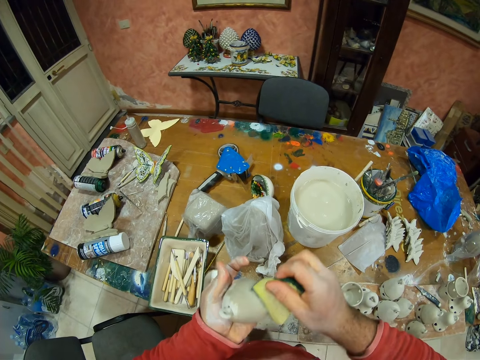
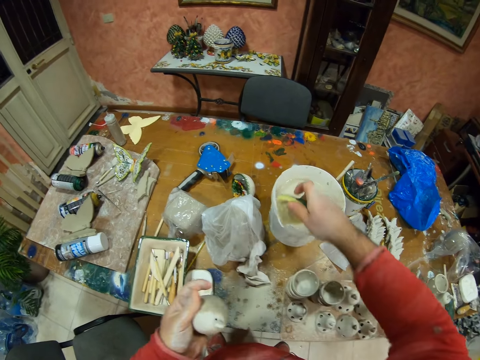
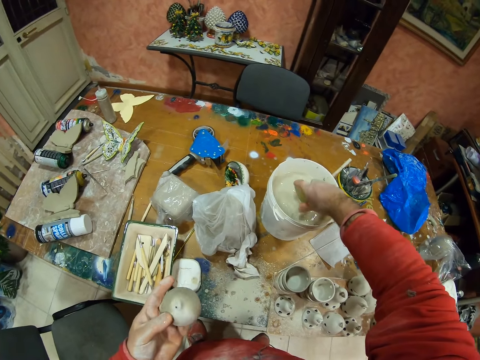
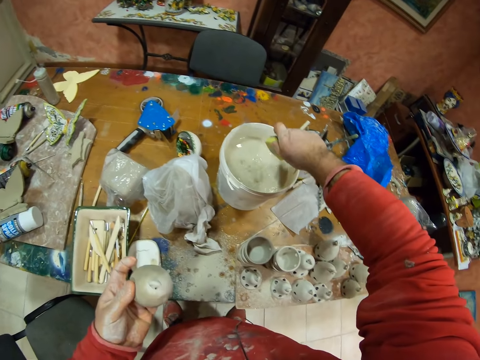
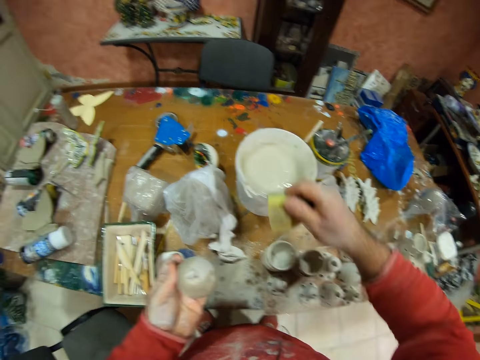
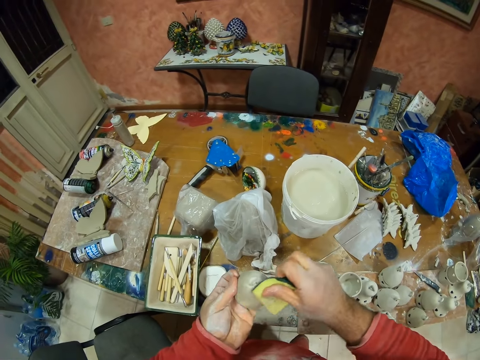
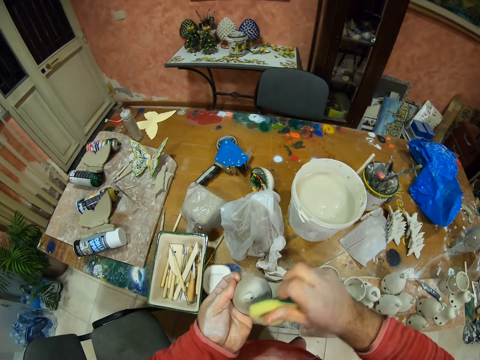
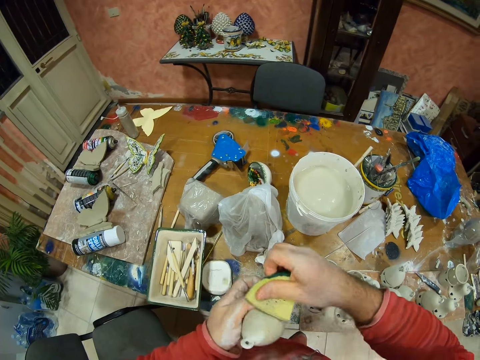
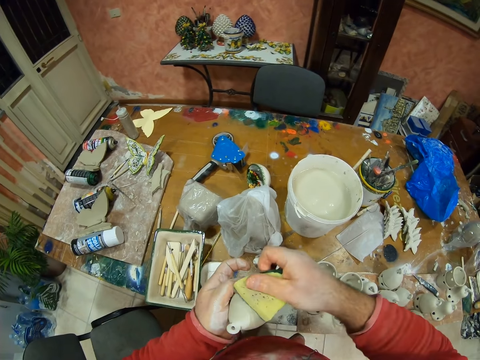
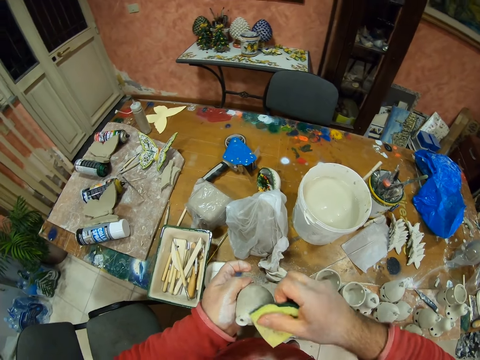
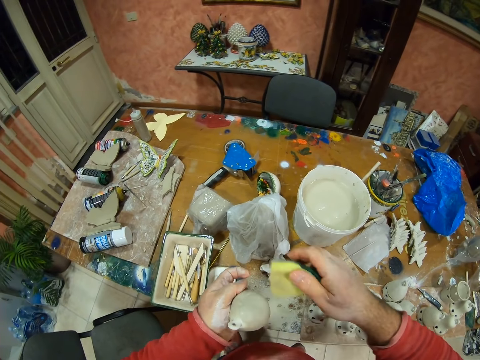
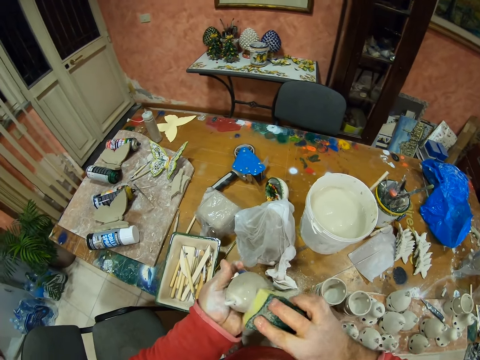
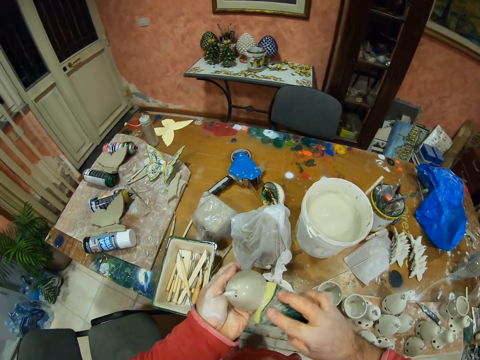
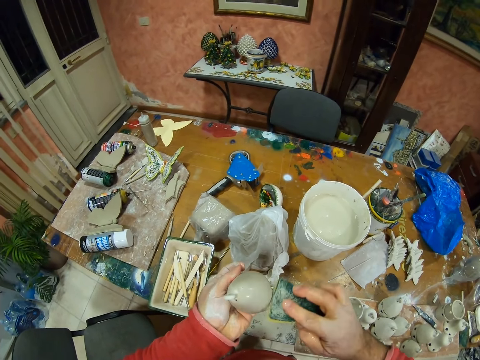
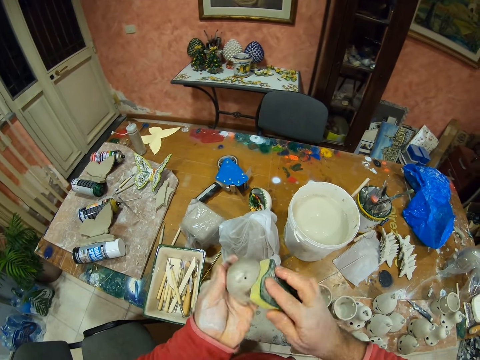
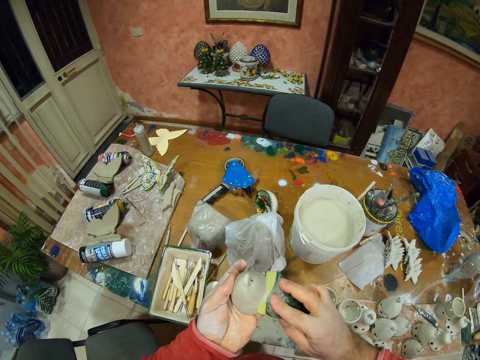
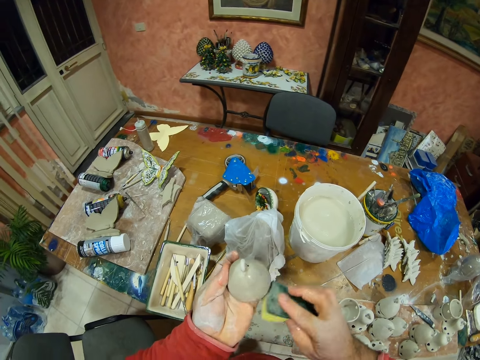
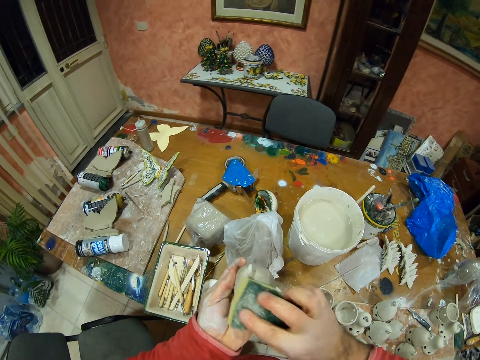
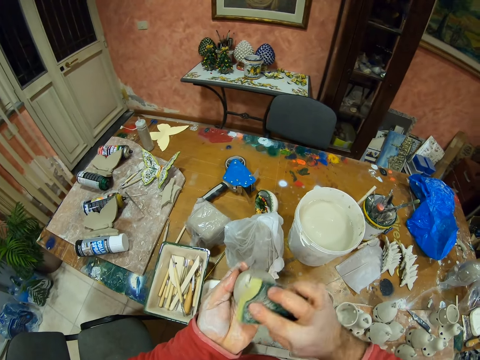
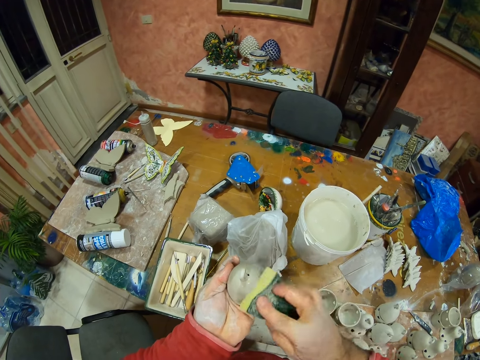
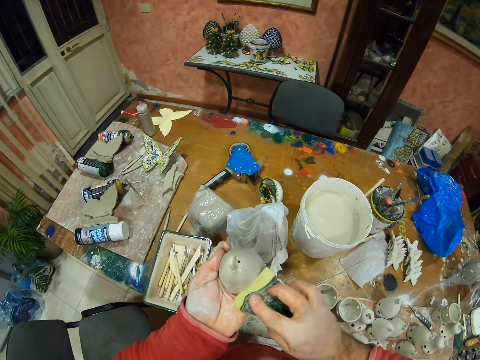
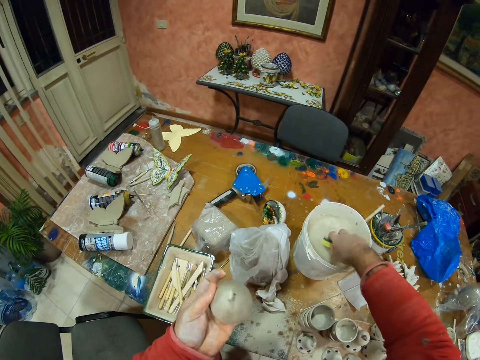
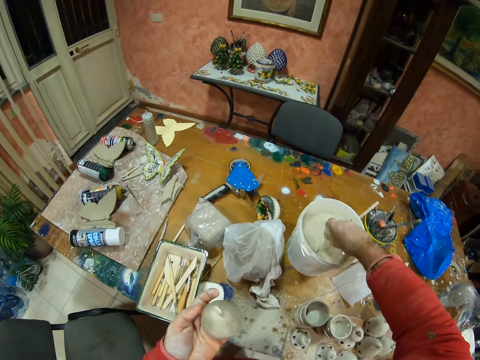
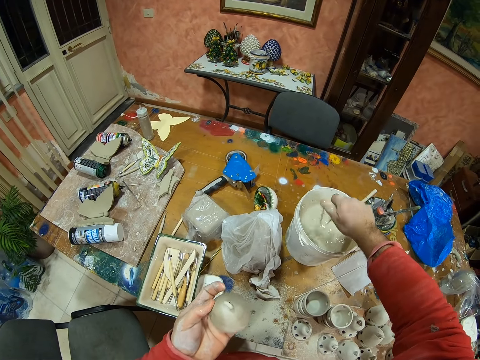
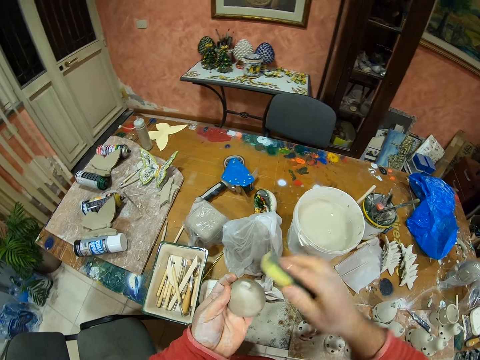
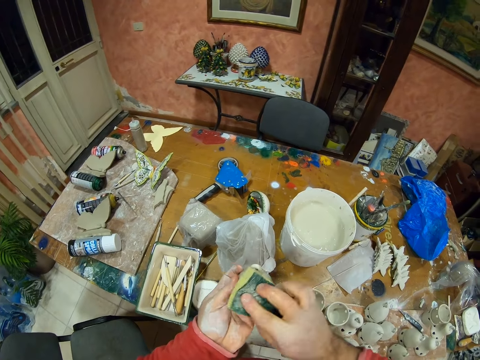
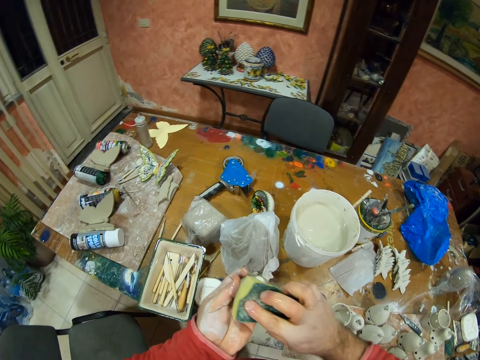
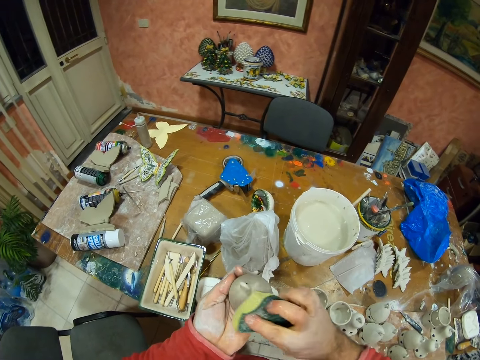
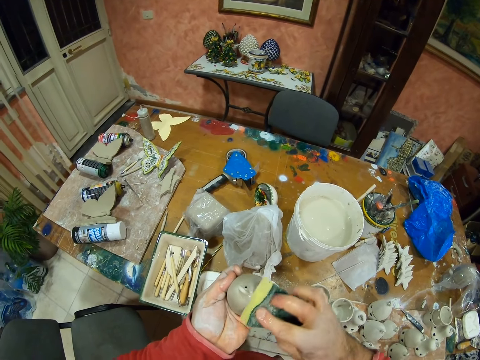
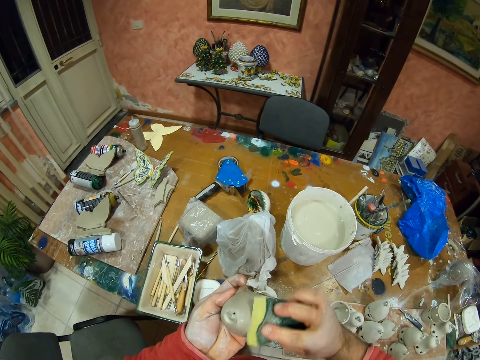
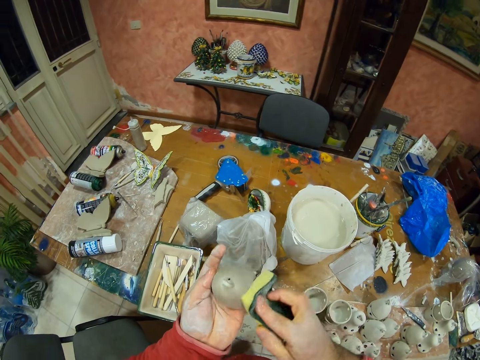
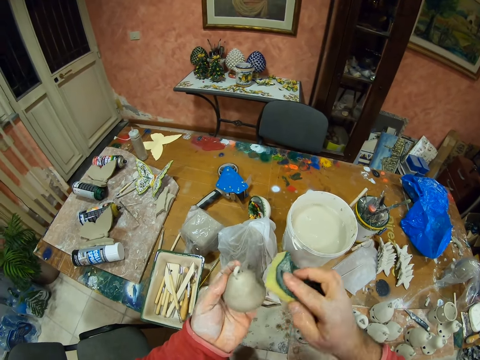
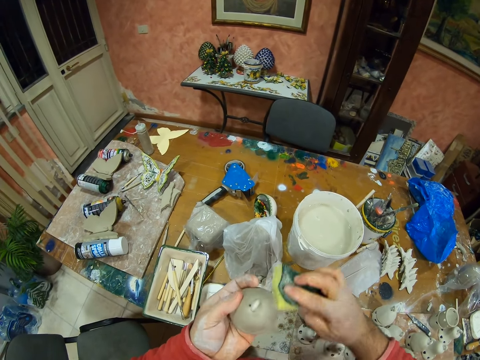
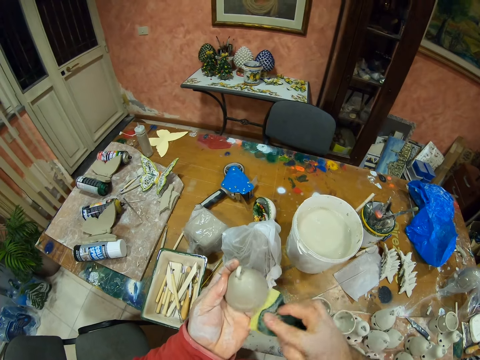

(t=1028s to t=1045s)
The camera wearer dips the sponge on the water bucket or paint bucket, squeezes water from the sponge, and wipes the pottery with the sponge. They dip the sponge on the water bucket, squeeze water from the sponge, and wipe the pottery with the sponge. They dip the sponge in the paint bucket.

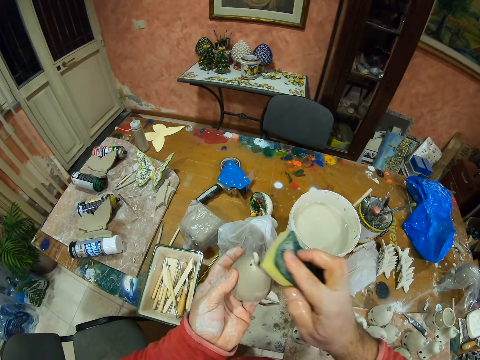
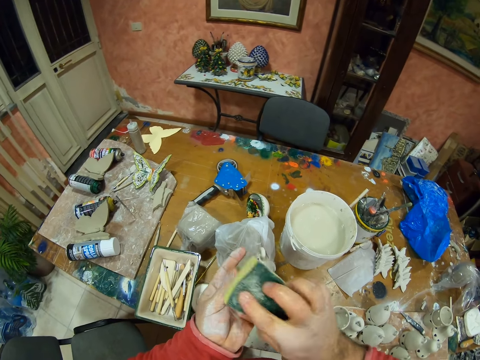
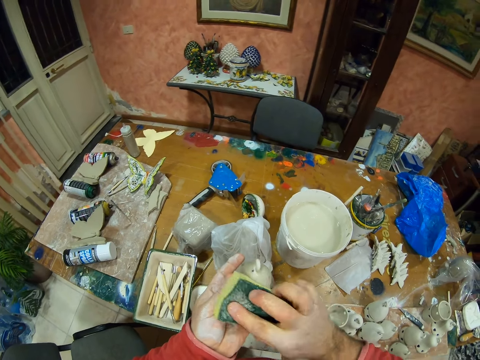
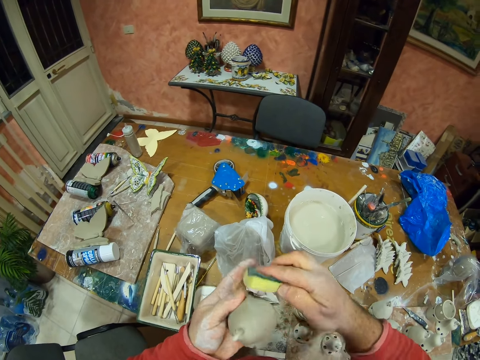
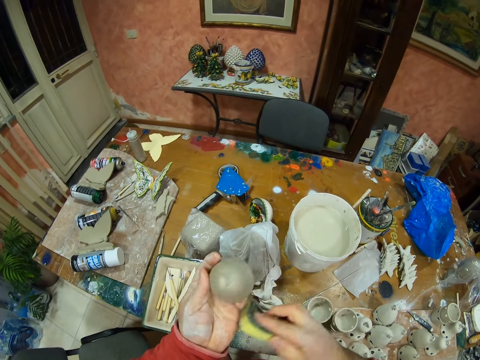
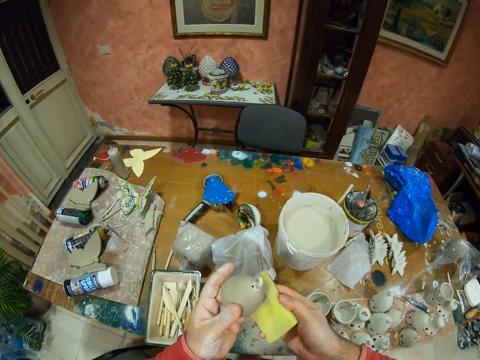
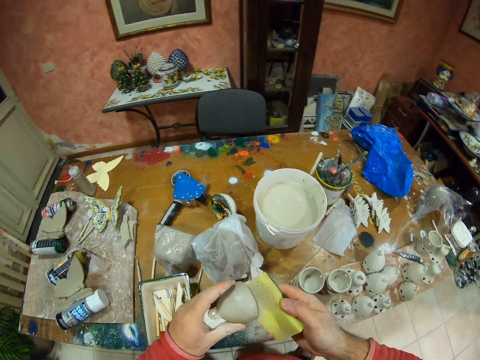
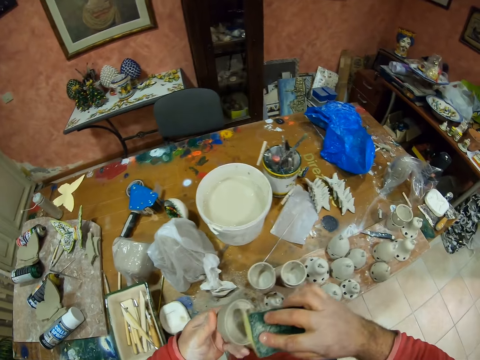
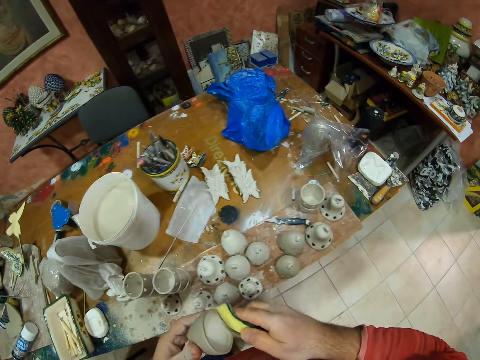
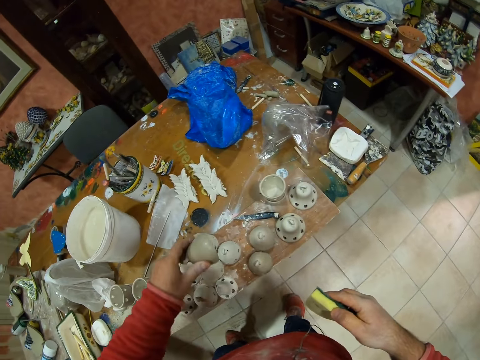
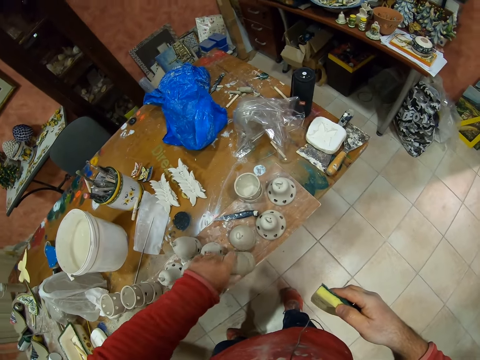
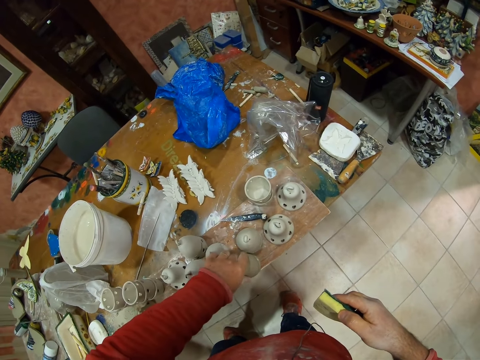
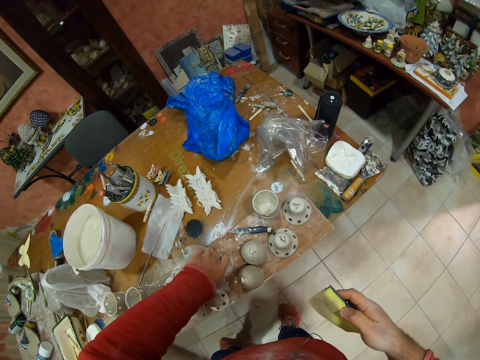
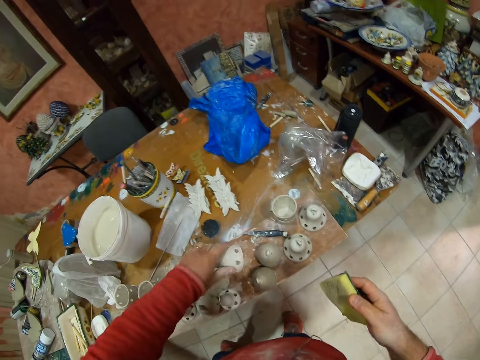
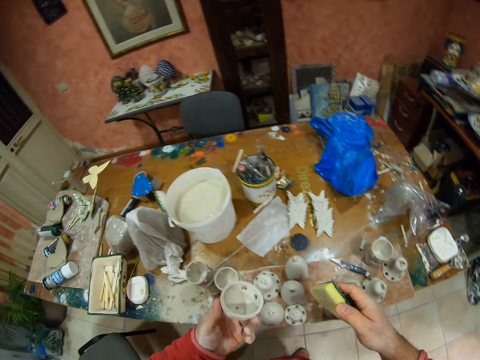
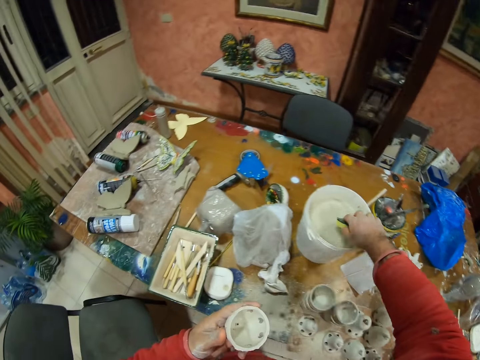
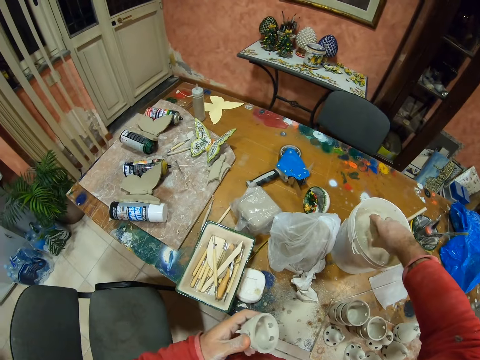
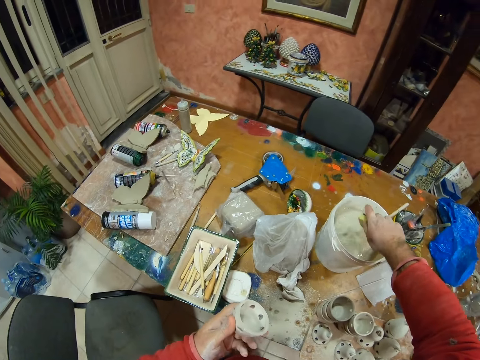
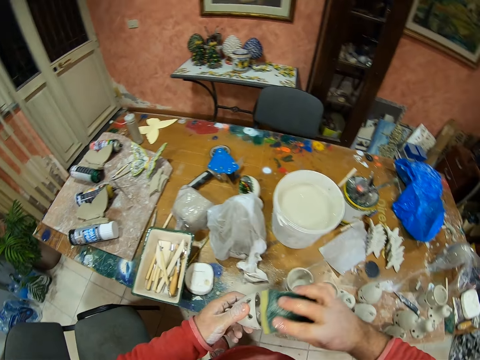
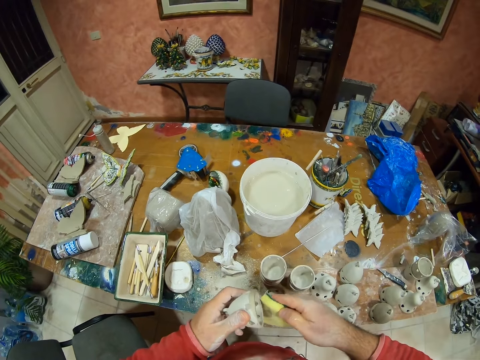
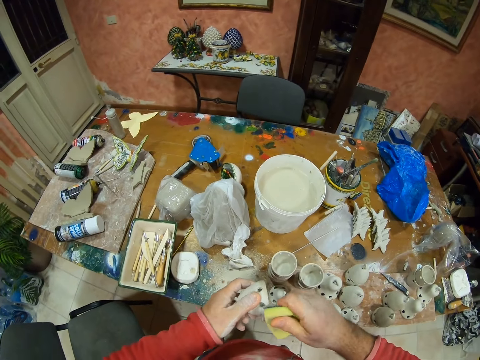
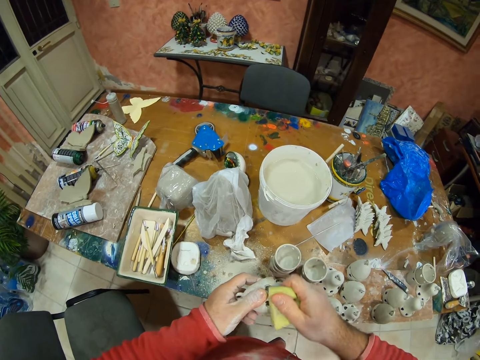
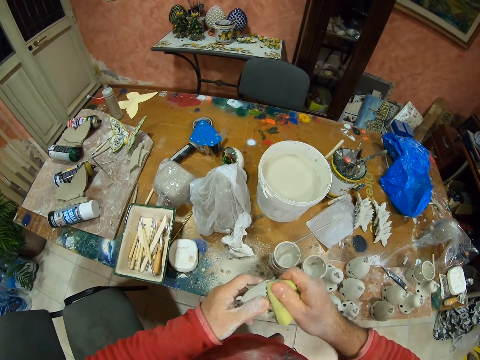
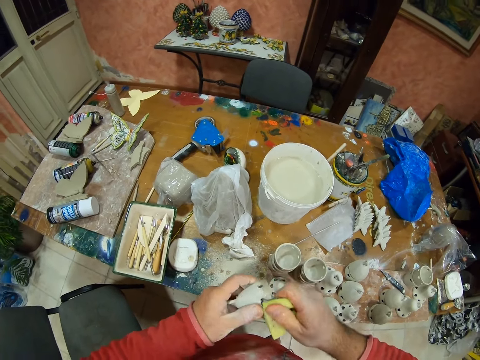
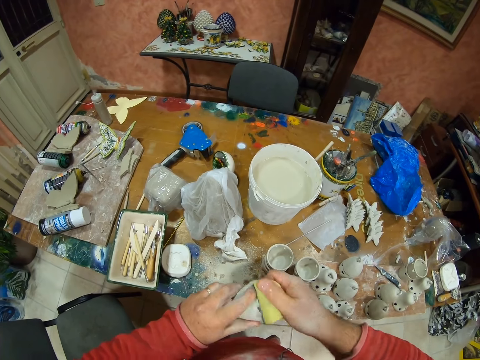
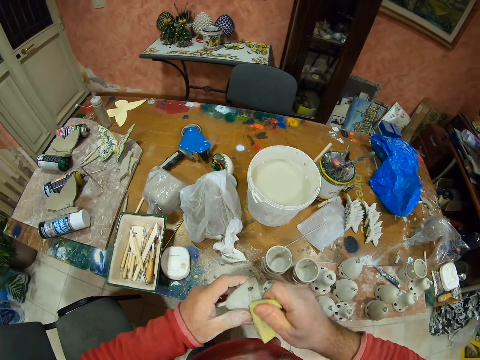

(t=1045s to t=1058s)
The camera wearer places the pottery on the table and picks the pottery from the table. They dip the sponge on the water bucket, squeeze water from the sponge, and wipe the pottery with the sponge.
